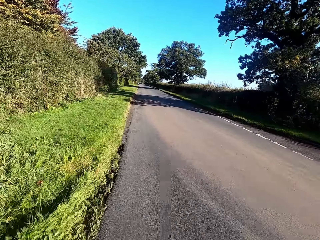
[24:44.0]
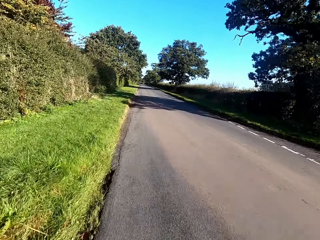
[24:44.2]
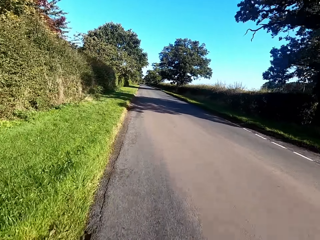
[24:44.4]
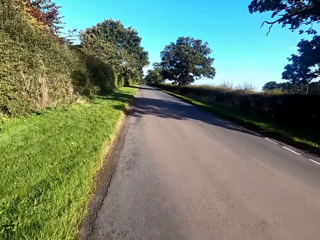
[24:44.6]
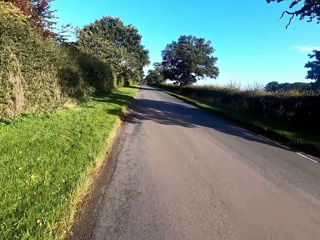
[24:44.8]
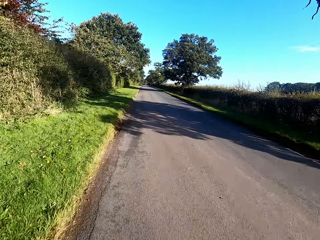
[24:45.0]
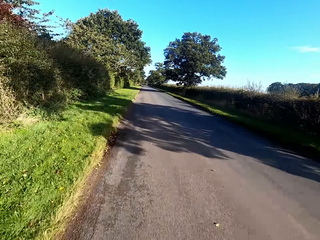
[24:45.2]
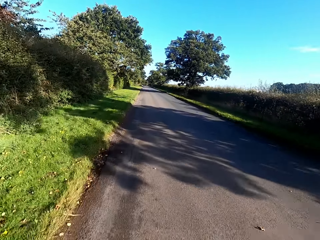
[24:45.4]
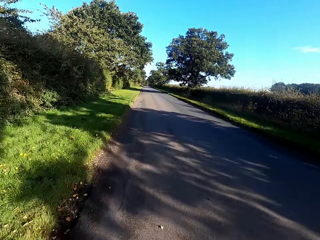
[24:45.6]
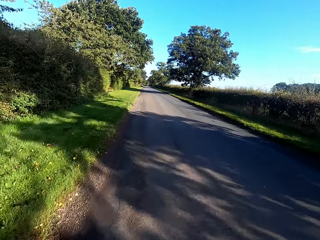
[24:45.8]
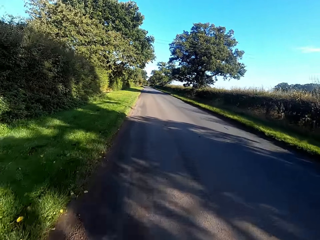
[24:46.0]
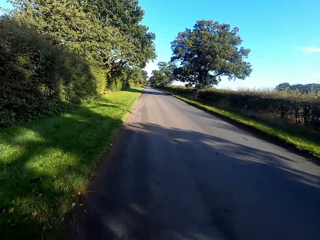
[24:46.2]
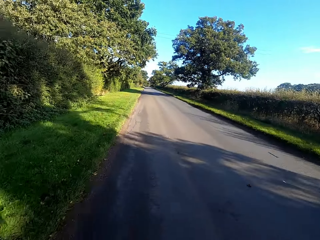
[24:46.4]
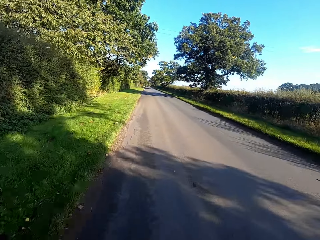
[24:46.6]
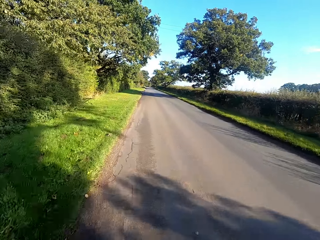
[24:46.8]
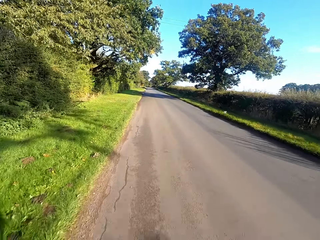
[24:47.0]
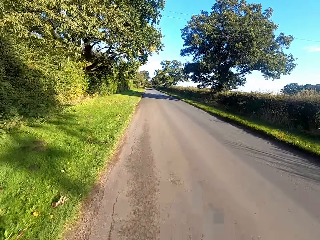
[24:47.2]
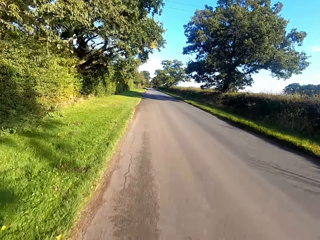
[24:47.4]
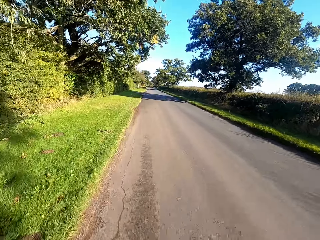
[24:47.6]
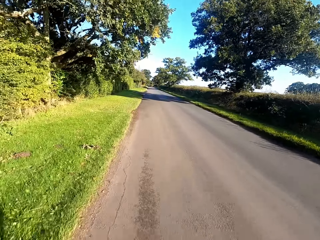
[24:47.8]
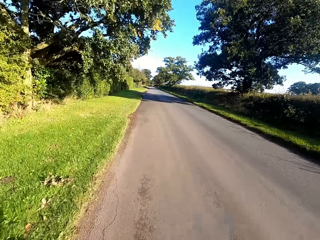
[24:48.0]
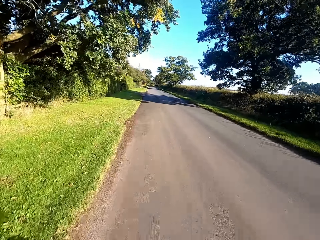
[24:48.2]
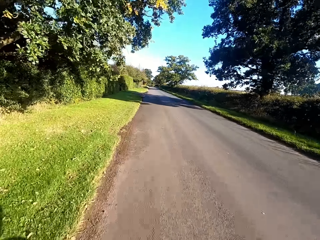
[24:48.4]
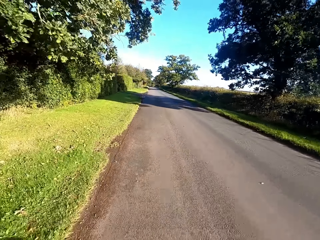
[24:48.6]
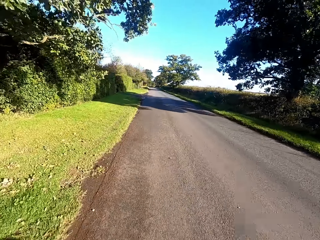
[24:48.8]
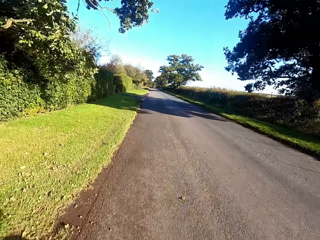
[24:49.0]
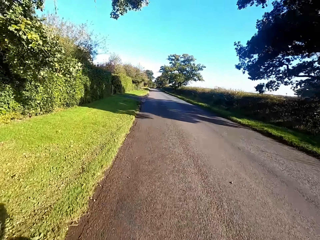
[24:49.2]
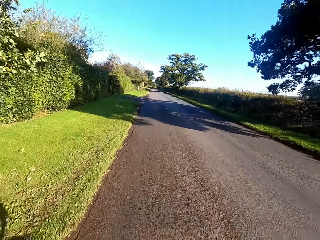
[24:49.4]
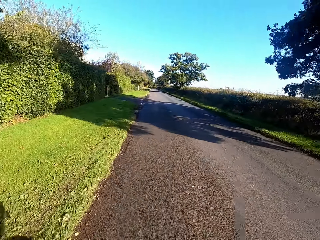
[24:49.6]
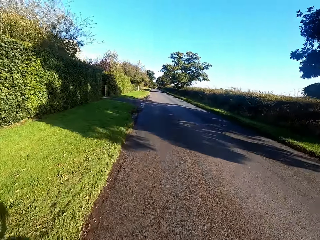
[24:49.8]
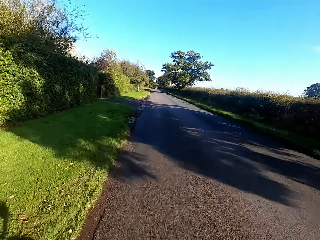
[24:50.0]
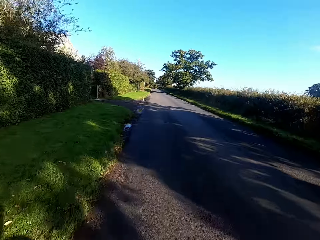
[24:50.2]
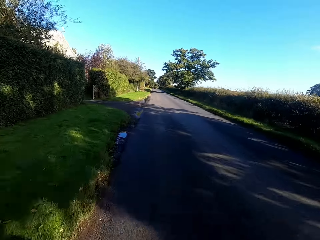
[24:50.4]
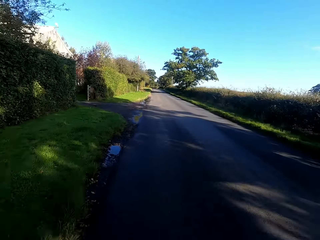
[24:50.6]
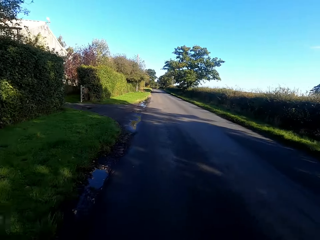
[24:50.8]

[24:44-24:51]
The camera wearer rides a bicycle along the road.

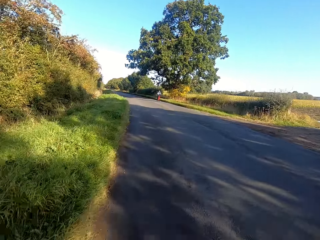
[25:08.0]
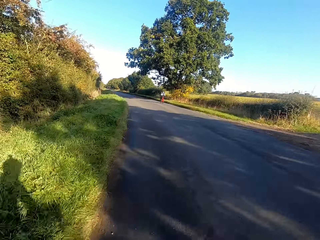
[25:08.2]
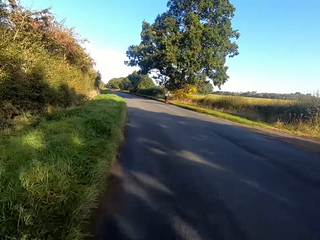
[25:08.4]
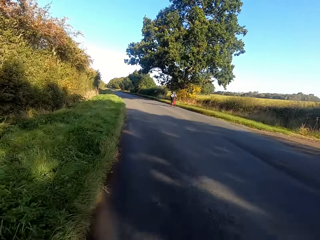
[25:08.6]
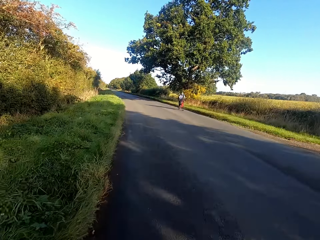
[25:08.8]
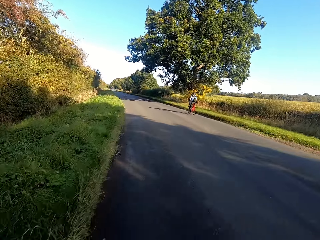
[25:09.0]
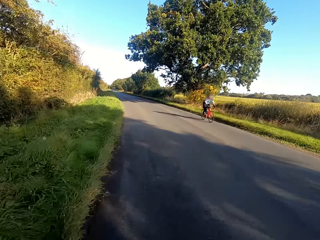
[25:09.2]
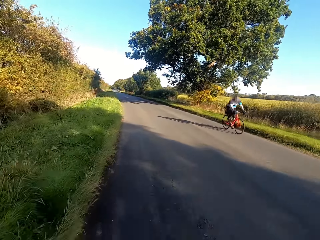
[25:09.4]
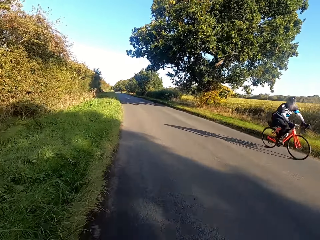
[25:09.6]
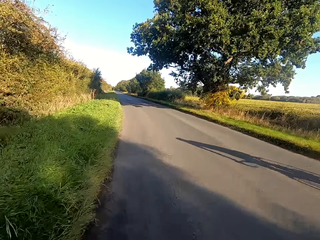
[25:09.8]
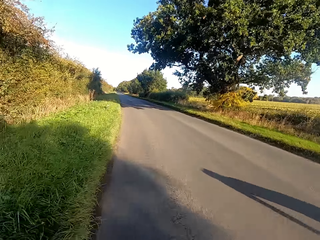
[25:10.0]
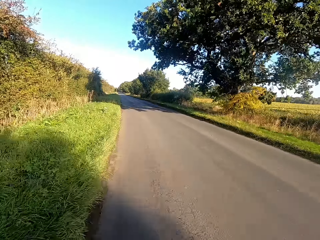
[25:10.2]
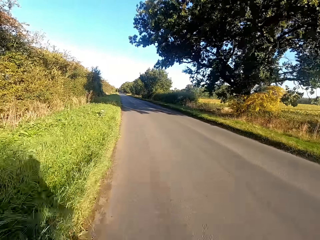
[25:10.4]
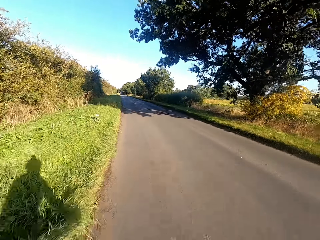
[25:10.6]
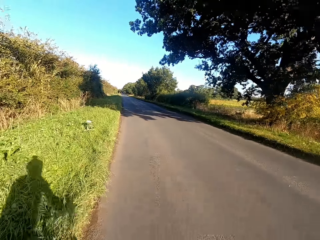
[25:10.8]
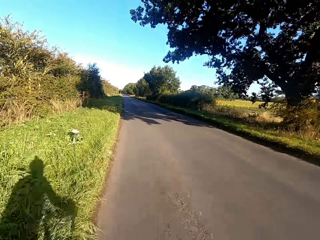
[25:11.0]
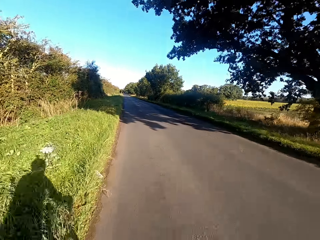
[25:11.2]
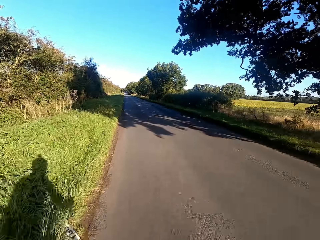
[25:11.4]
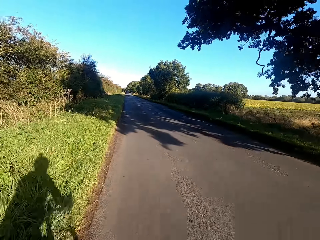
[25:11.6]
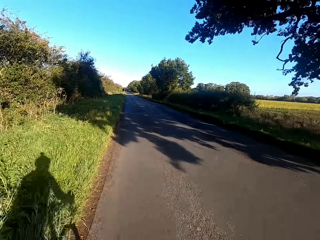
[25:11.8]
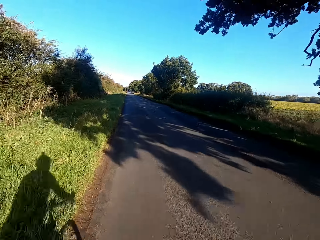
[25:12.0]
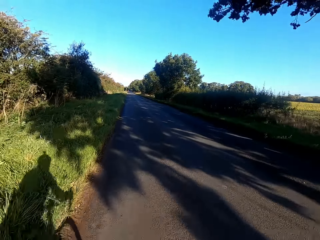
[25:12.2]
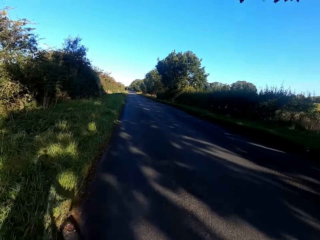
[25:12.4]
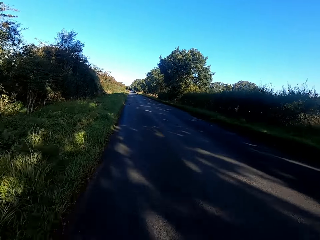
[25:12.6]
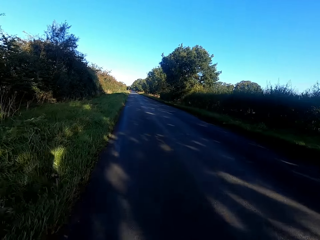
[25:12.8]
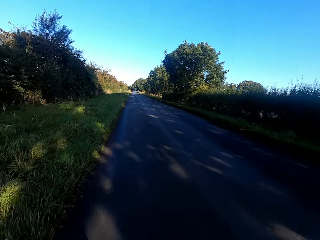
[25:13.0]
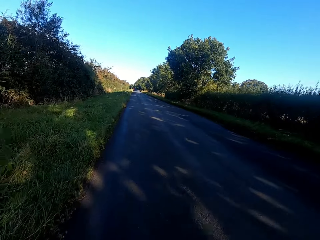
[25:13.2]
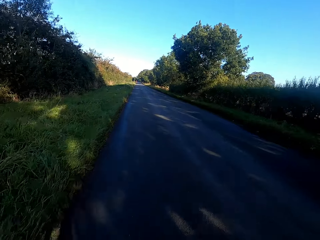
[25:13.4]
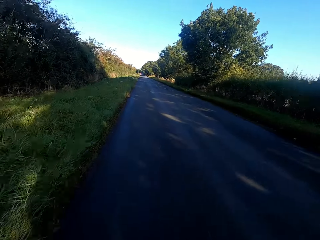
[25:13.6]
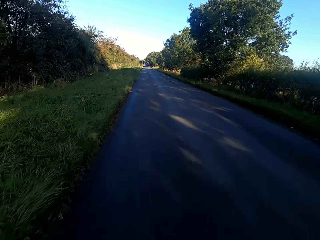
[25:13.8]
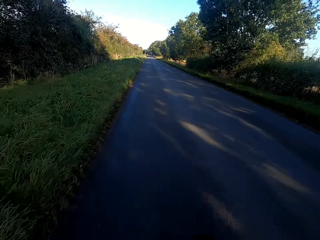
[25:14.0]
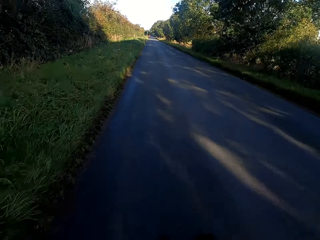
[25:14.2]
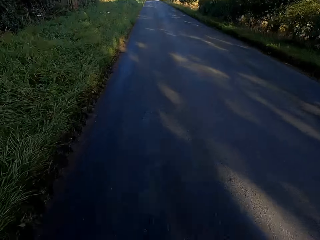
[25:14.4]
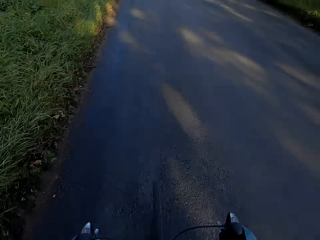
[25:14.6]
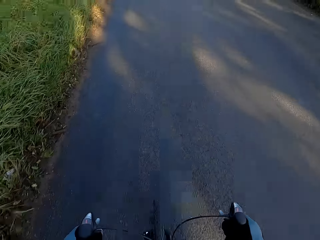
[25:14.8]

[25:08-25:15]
A man rides a bicycle past the camera wearer on the tarred road.

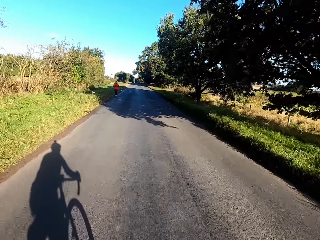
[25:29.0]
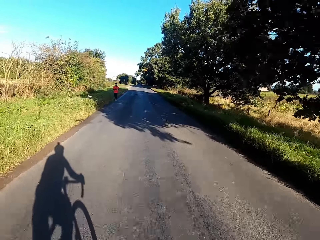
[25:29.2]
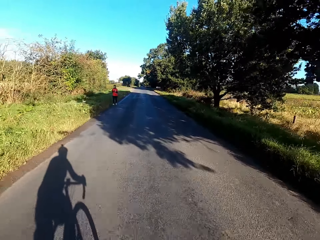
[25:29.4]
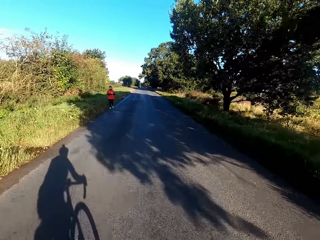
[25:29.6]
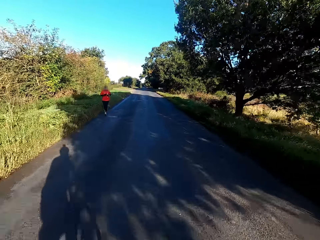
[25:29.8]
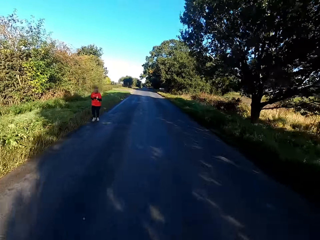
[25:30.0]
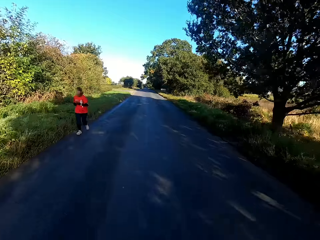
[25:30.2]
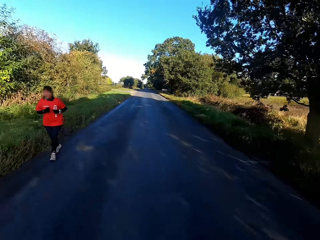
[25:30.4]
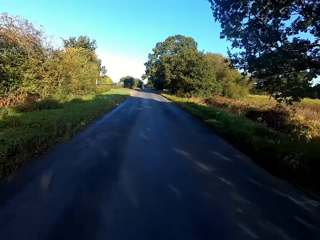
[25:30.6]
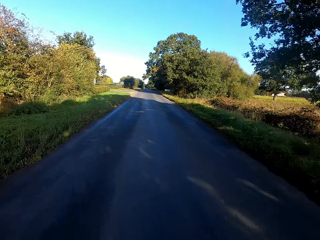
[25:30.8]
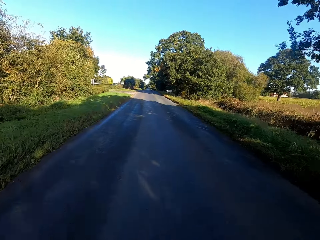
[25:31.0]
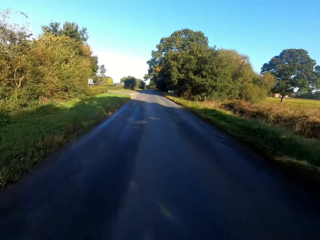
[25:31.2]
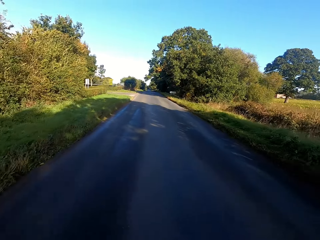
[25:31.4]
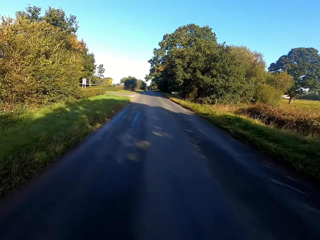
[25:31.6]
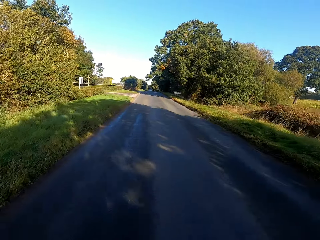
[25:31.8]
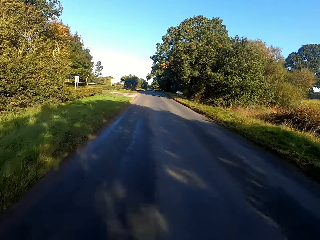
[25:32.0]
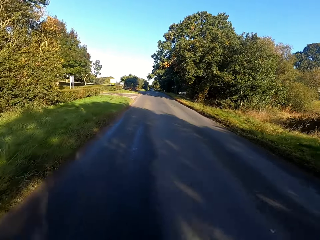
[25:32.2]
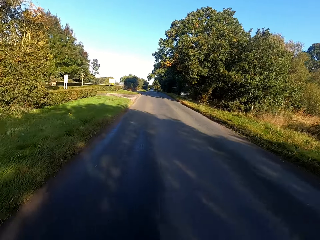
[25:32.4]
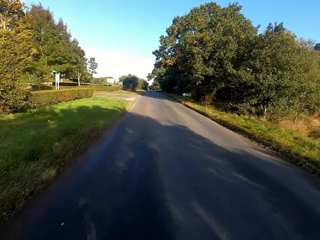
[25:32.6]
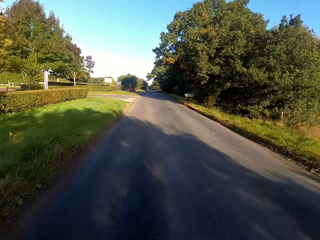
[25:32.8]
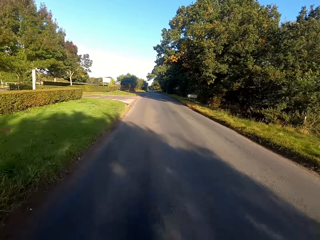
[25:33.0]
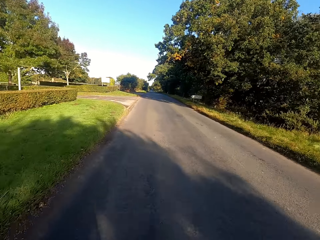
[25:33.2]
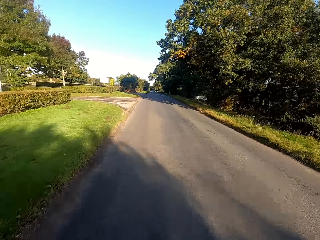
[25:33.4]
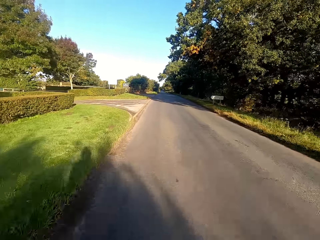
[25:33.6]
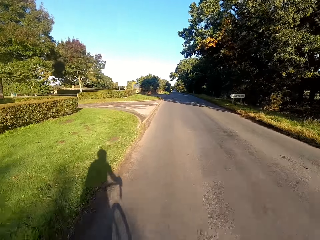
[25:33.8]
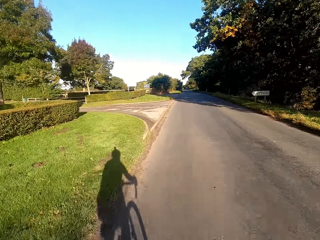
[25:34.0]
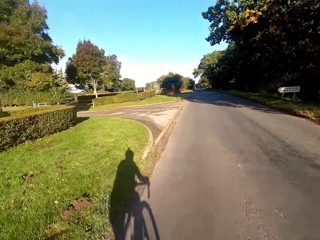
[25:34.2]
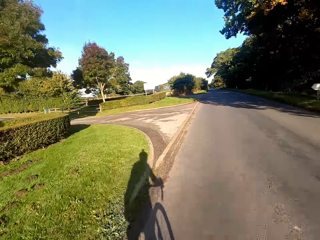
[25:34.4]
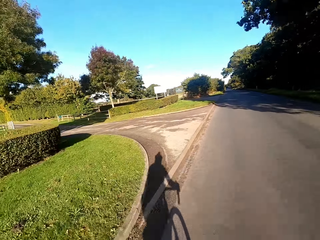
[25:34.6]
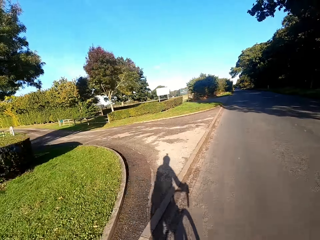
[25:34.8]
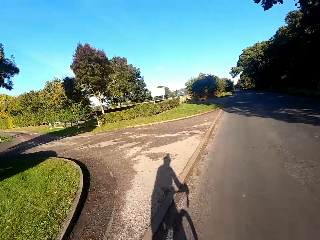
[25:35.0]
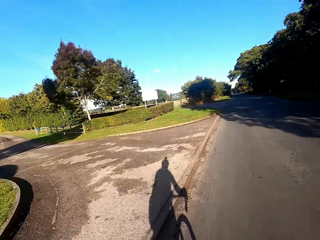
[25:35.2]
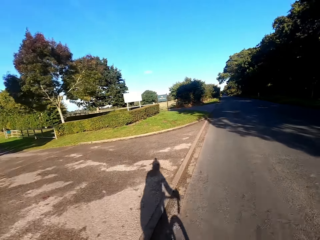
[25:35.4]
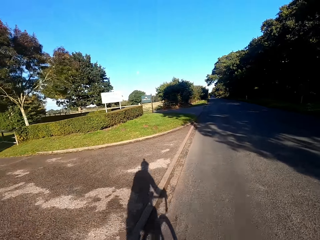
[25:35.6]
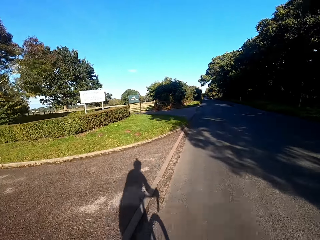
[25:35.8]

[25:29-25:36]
A woman jogs past the camera wearer on the tarred road.
